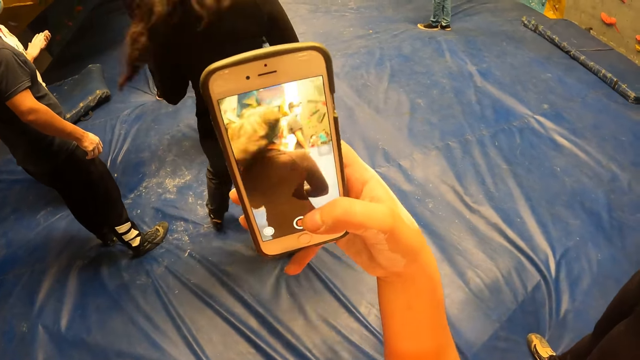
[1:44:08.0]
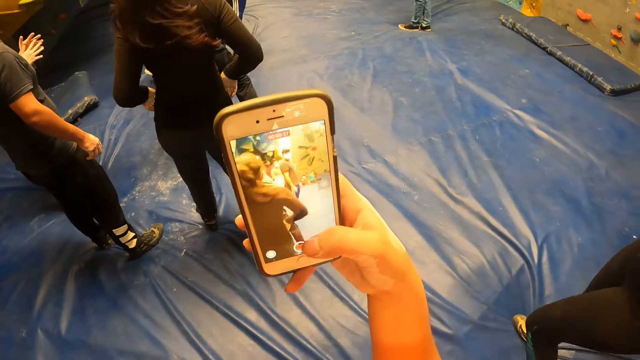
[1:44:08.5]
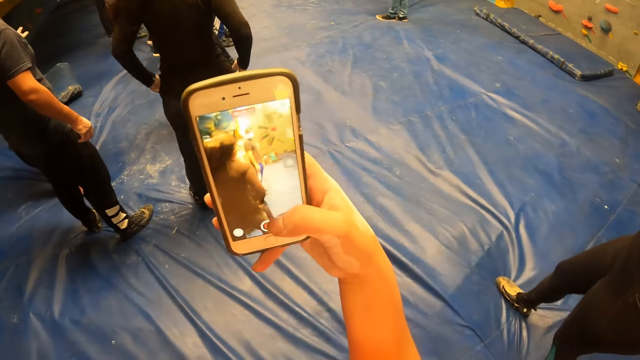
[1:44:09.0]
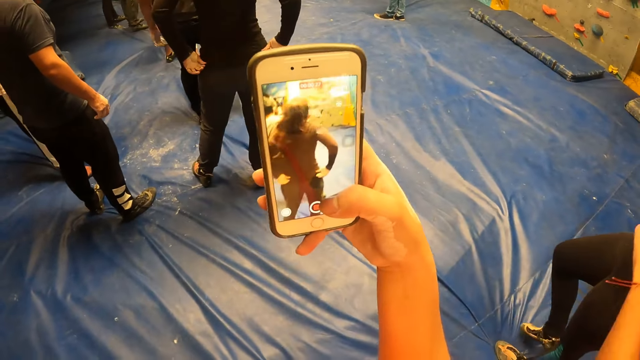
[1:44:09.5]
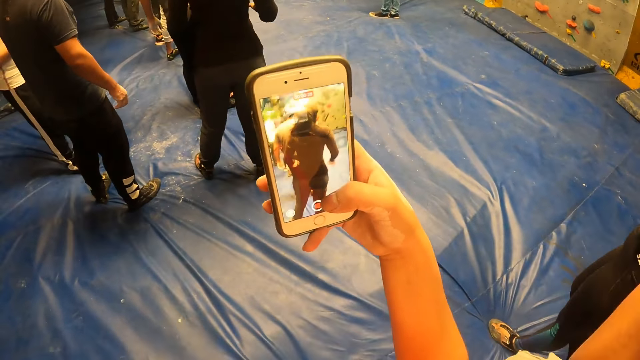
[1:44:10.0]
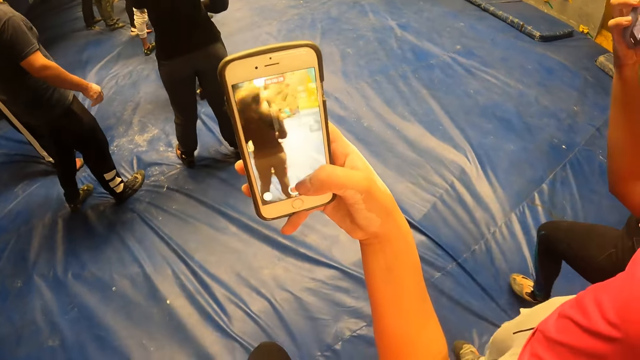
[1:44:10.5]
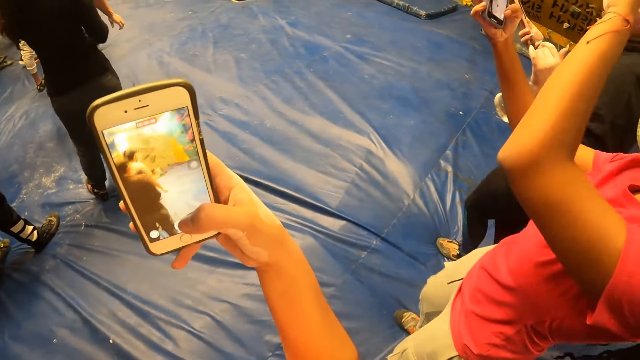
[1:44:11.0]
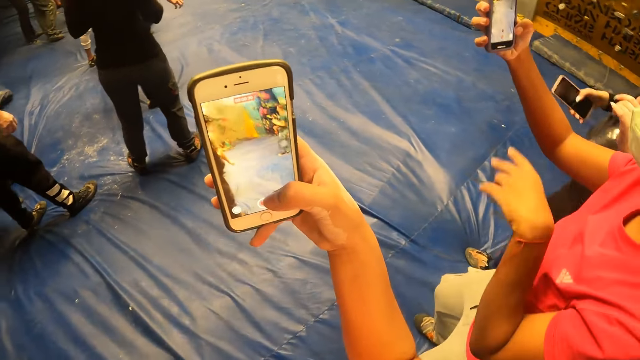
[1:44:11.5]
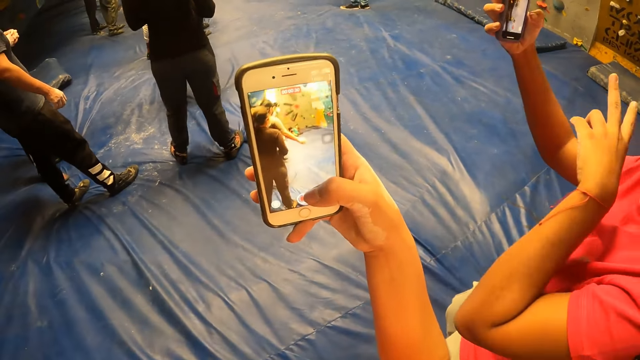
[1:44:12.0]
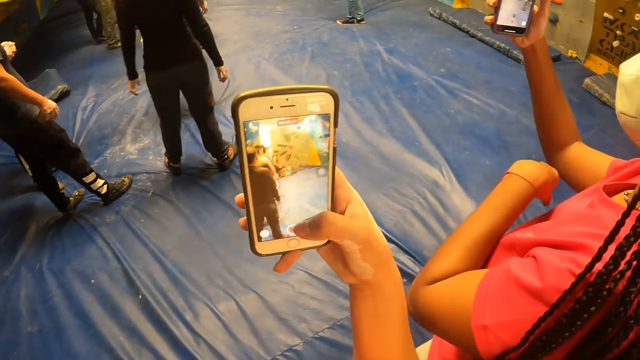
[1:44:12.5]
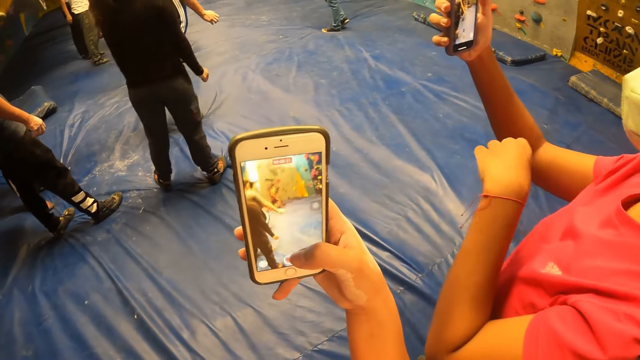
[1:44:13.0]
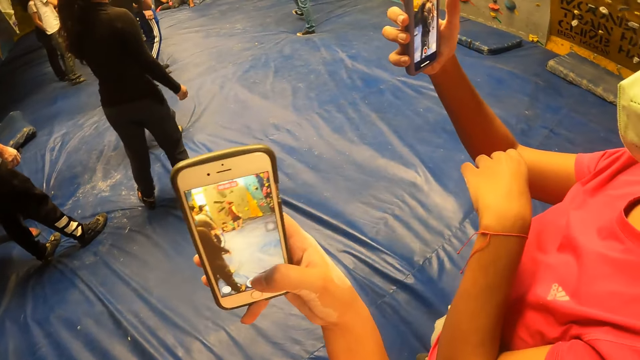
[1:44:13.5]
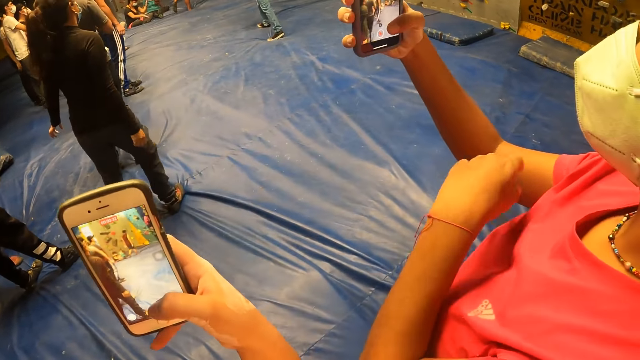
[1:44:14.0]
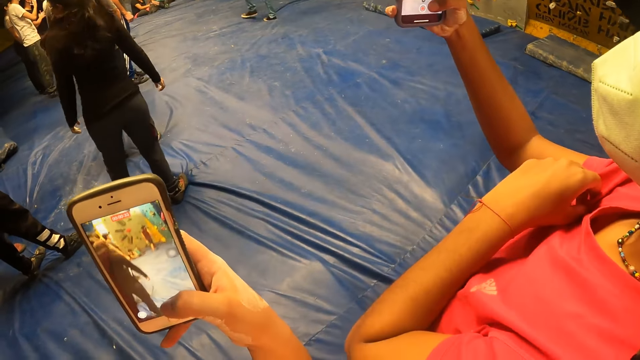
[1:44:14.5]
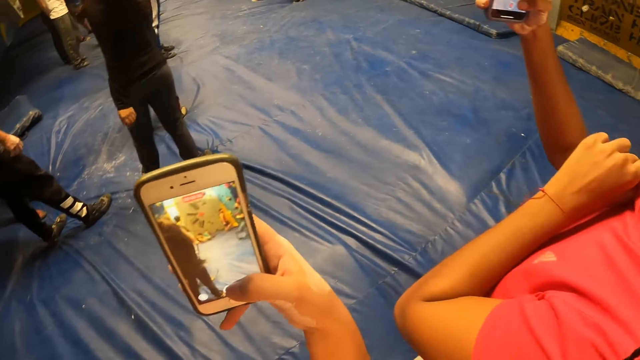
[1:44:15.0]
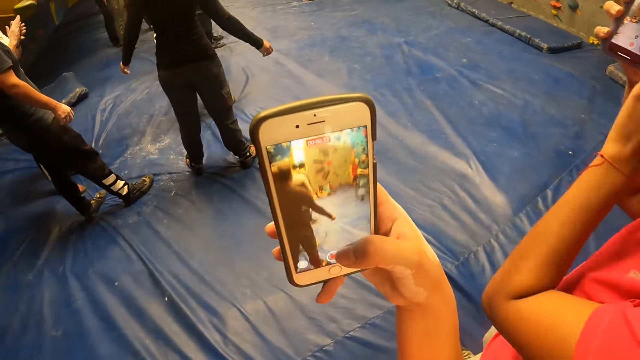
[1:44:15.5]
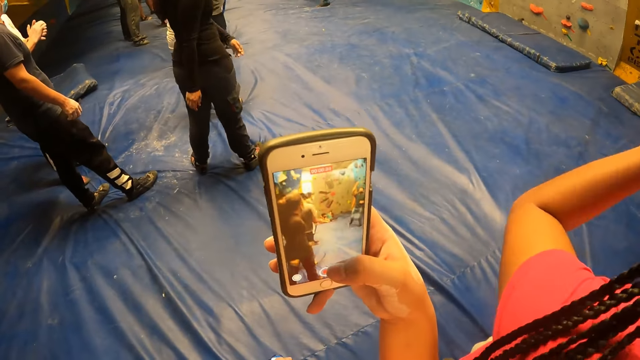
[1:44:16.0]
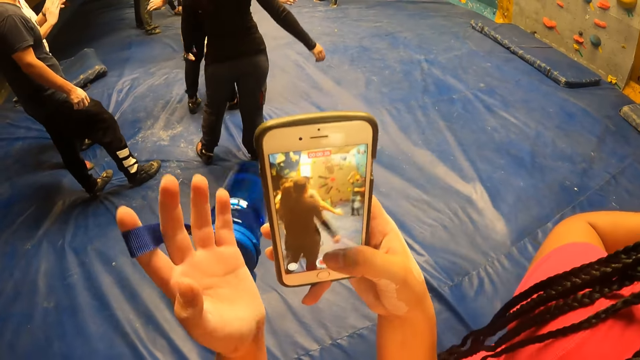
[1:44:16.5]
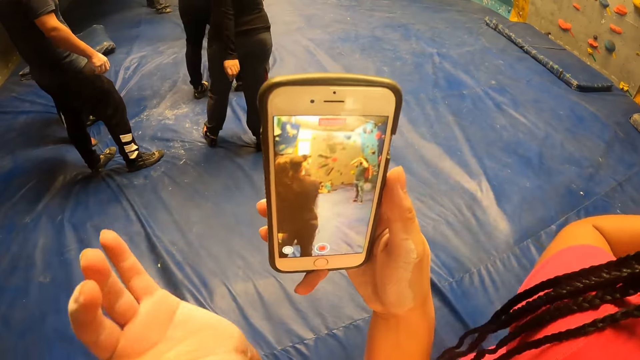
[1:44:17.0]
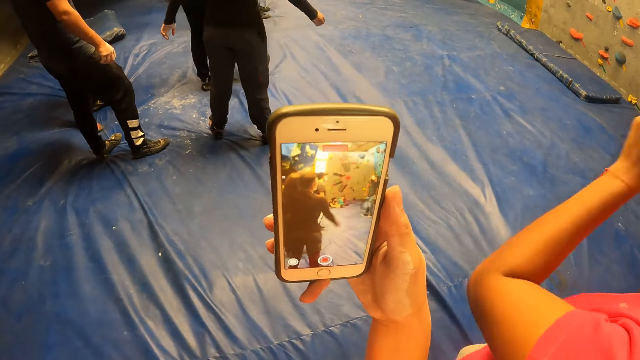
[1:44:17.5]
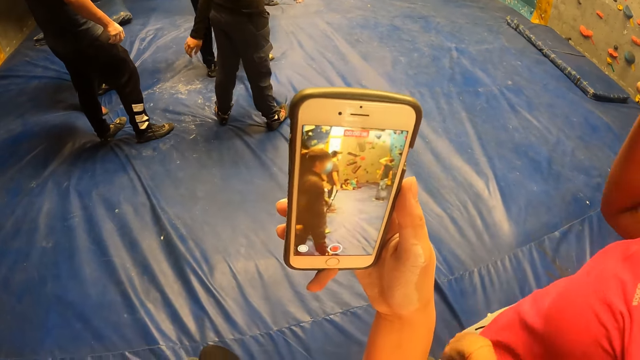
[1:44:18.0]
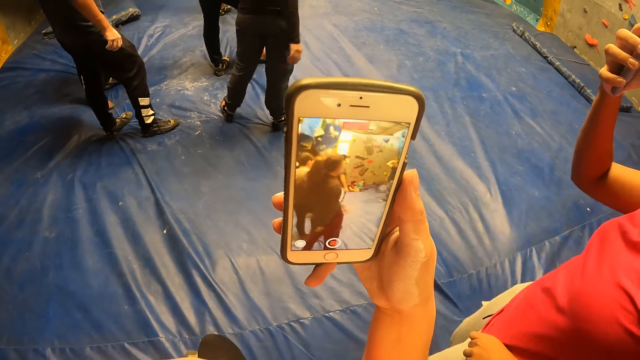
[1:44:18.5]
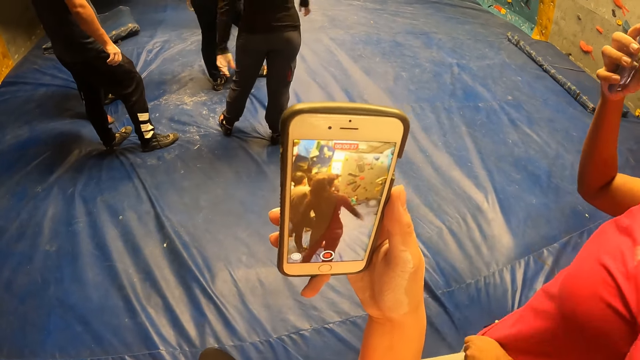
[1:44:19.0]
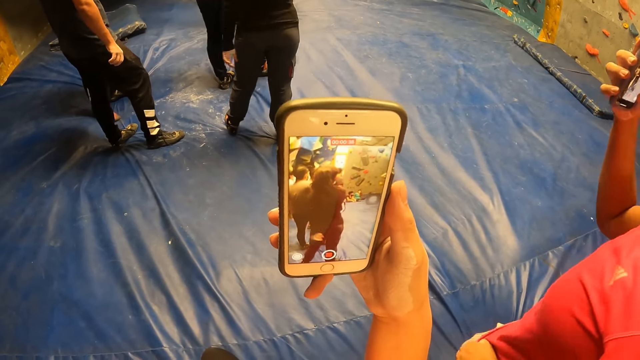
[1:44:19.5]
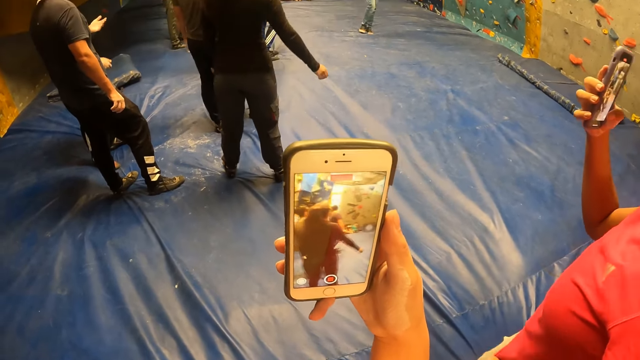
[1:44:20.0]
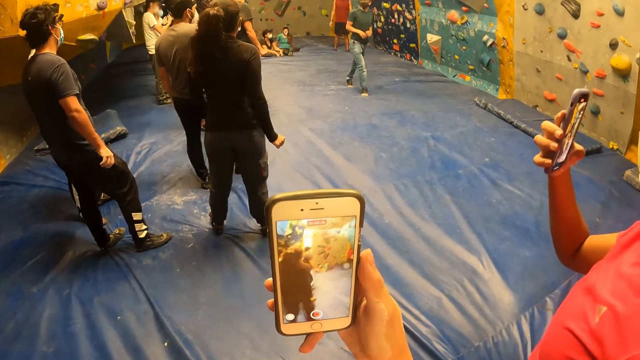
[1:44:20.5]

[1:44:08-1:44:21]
The woman touches her hair with her left hand and dances on a landing mat. The woman touches her T-shirt with her left hand. The camera wearer records on the phone and looks at the woman. The woman operates the phone with her right hand. The camera wearer records on the phone and lifts the left hand.

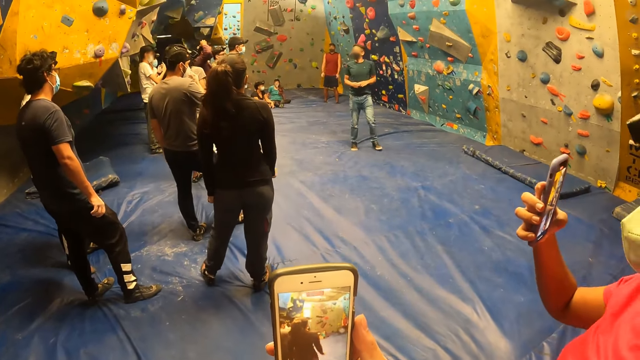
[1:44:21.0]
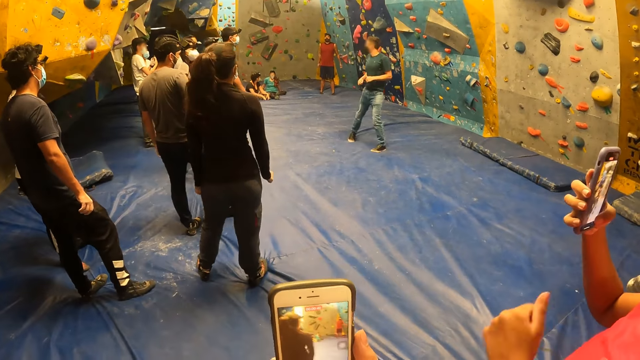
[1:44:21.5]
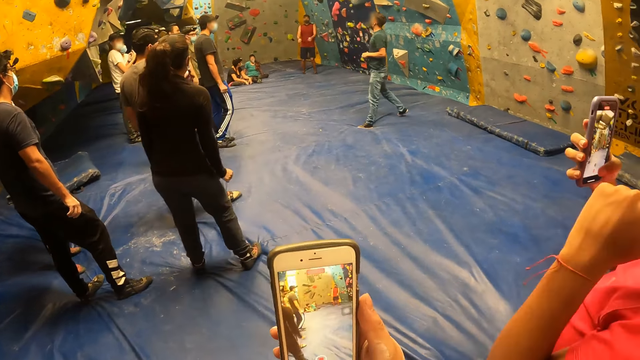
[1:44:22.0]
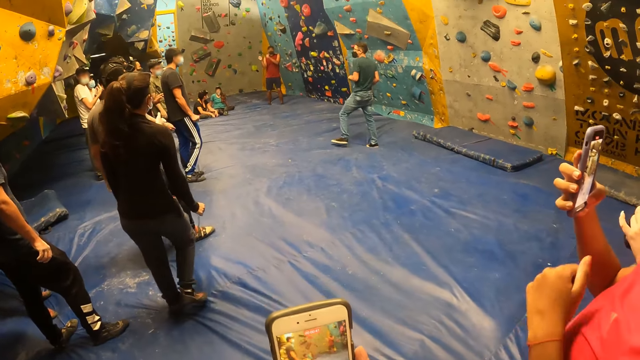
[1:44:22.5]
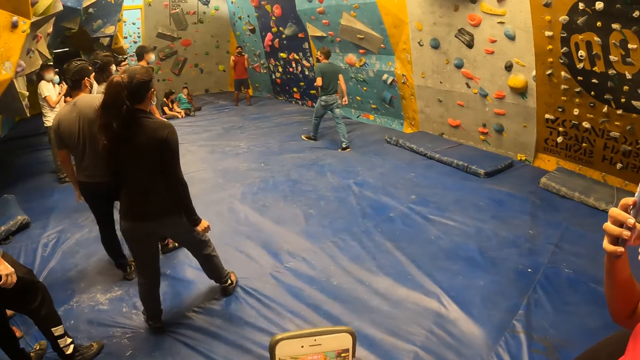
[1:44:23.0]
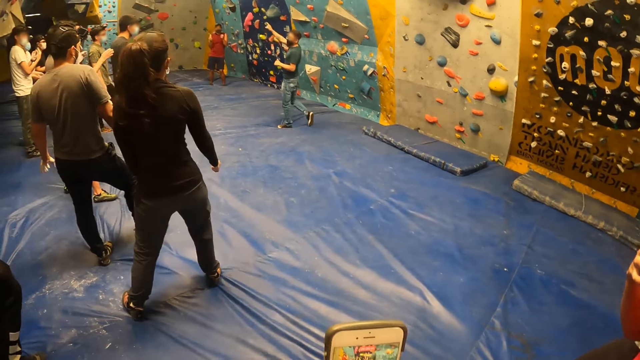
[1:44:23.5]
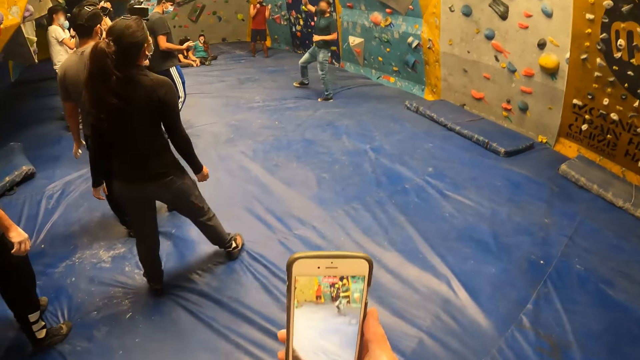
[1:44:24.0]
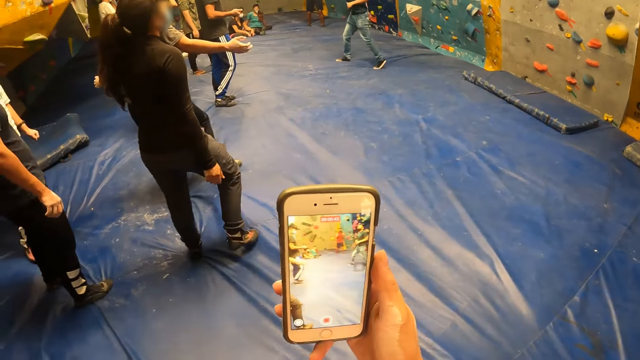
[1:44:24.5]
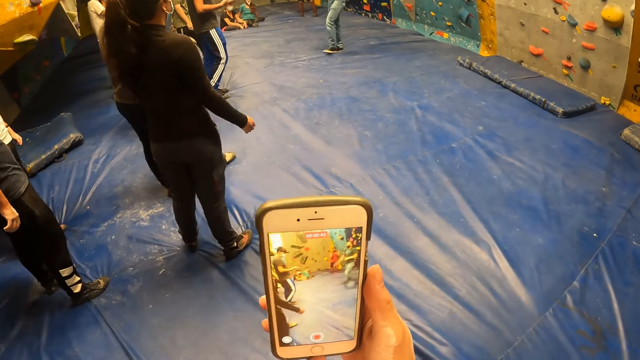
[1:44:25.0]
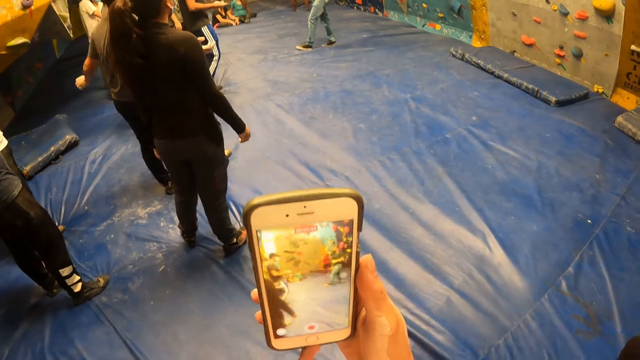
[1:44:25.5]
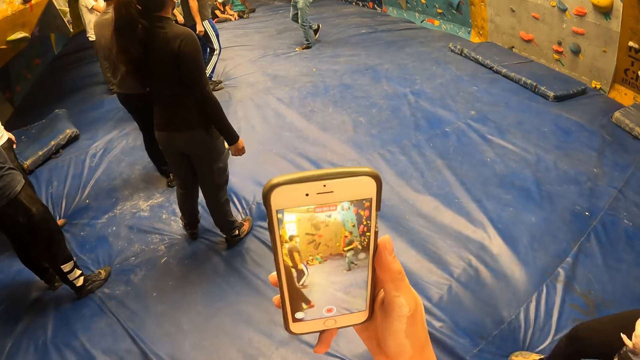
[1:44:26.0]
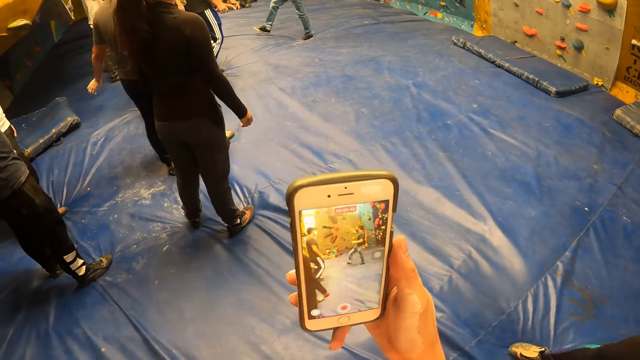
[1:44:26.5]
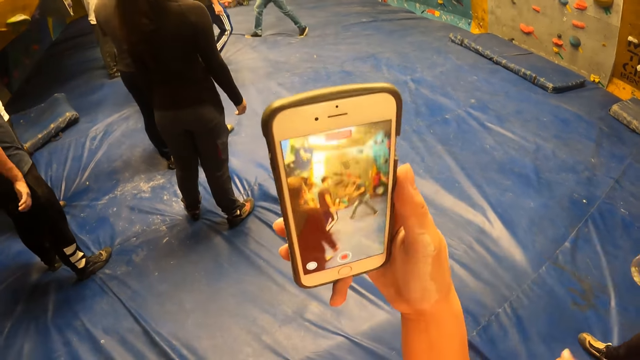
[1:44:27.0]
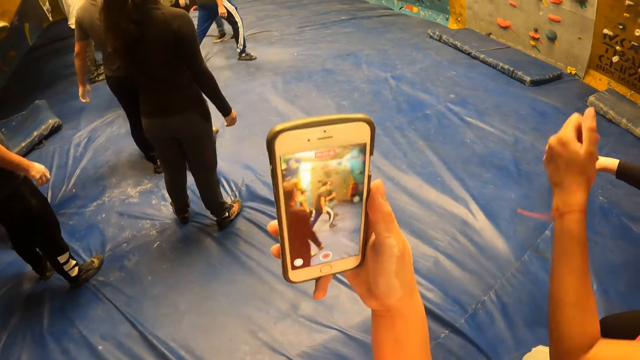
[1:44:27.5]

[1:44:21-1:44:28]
The camera wearer looks at the other sportspersons. They record on the phone.
